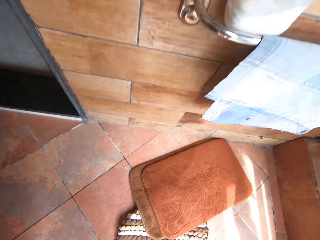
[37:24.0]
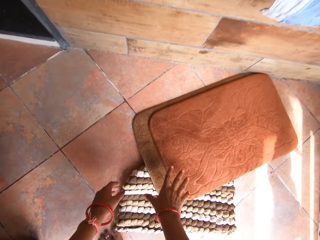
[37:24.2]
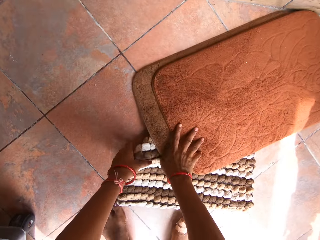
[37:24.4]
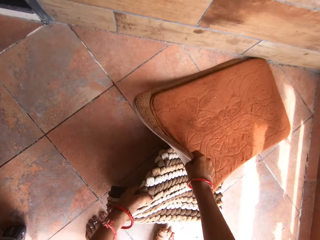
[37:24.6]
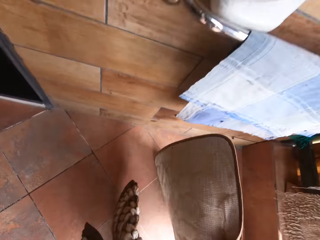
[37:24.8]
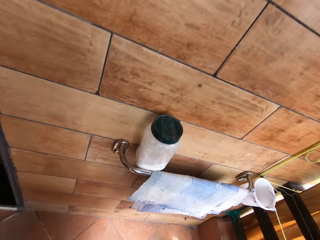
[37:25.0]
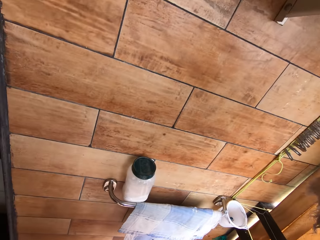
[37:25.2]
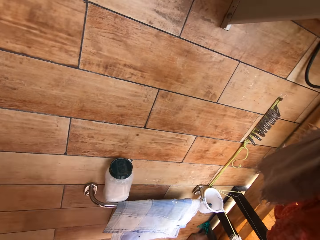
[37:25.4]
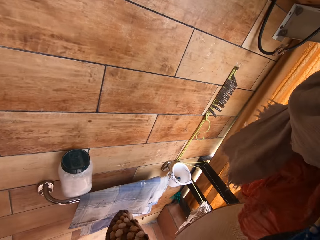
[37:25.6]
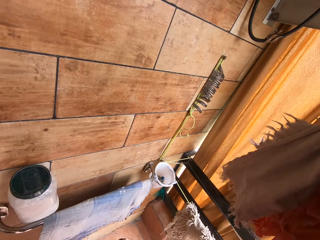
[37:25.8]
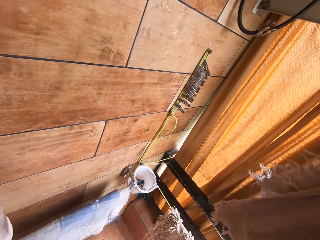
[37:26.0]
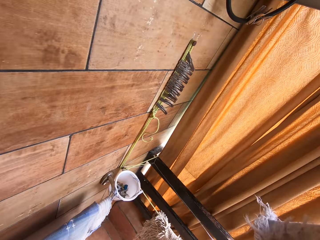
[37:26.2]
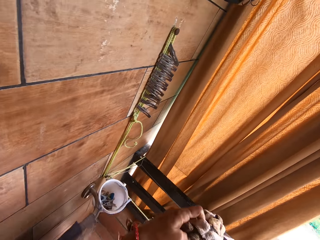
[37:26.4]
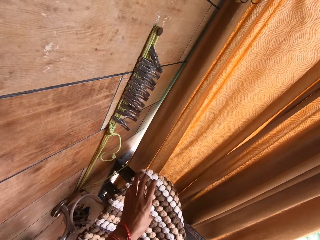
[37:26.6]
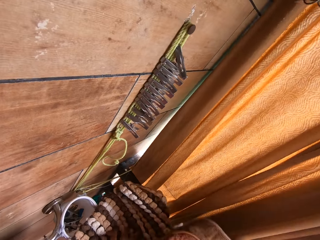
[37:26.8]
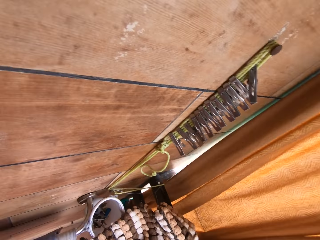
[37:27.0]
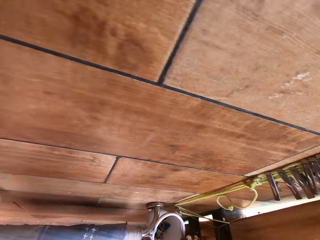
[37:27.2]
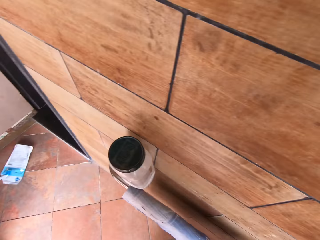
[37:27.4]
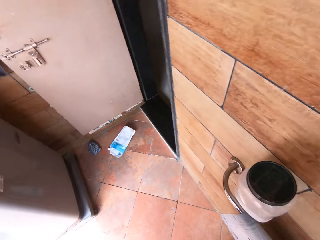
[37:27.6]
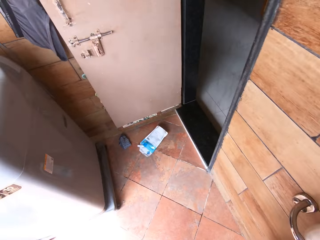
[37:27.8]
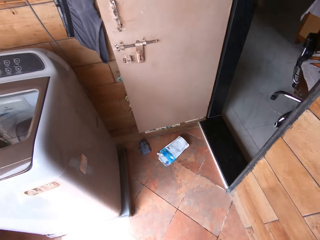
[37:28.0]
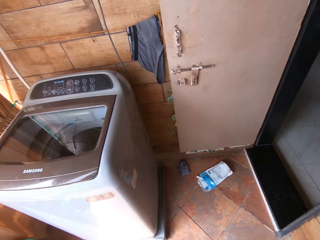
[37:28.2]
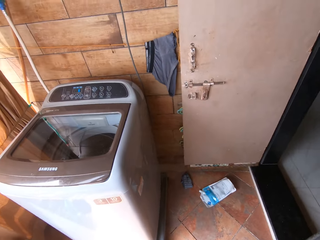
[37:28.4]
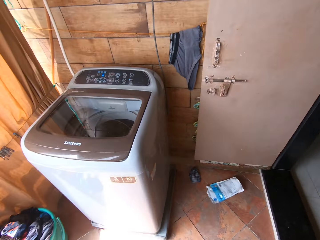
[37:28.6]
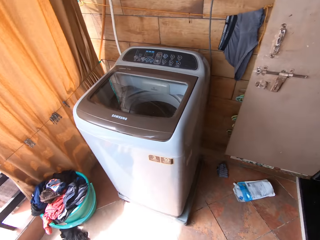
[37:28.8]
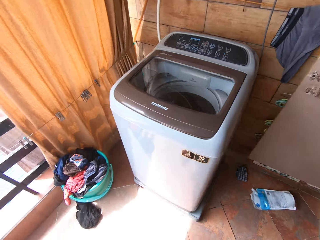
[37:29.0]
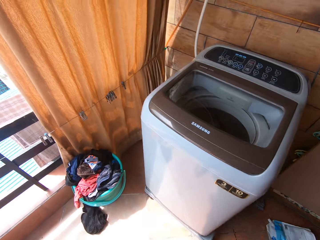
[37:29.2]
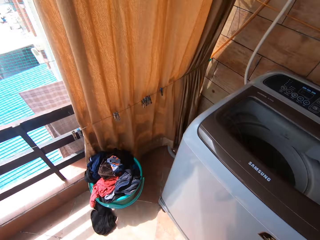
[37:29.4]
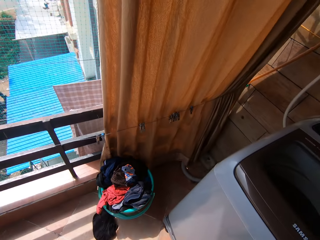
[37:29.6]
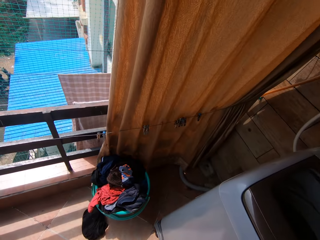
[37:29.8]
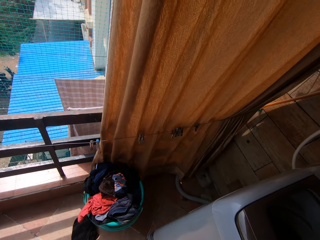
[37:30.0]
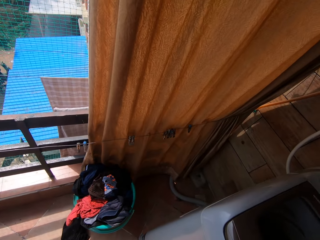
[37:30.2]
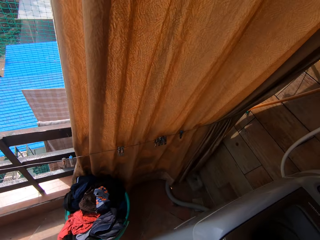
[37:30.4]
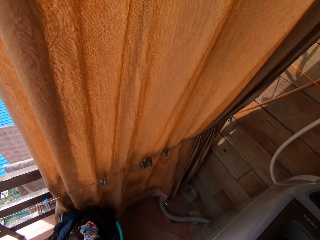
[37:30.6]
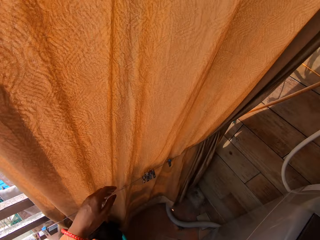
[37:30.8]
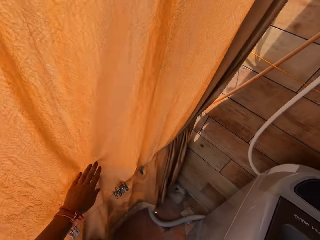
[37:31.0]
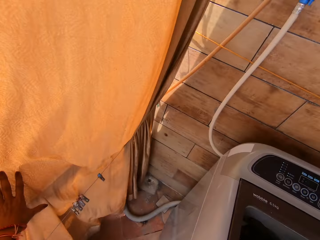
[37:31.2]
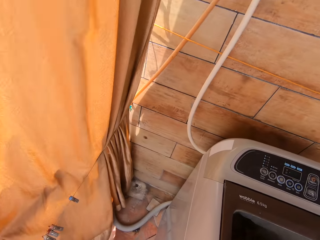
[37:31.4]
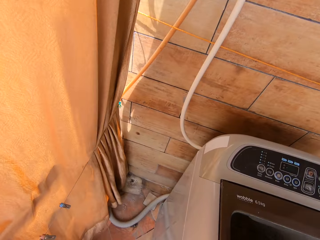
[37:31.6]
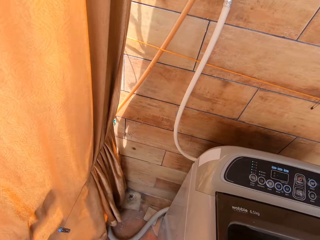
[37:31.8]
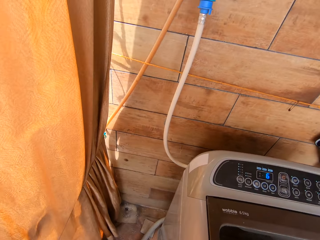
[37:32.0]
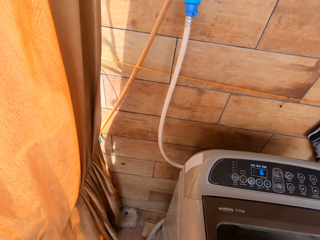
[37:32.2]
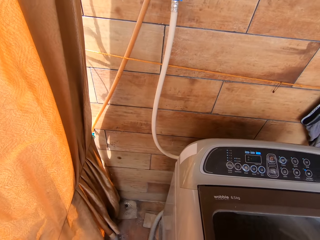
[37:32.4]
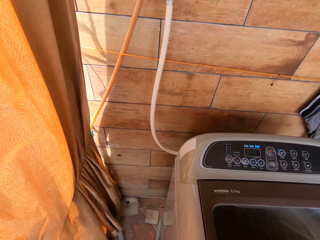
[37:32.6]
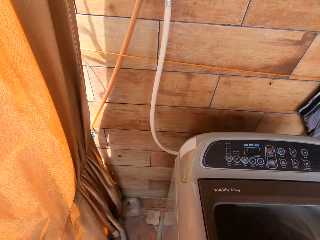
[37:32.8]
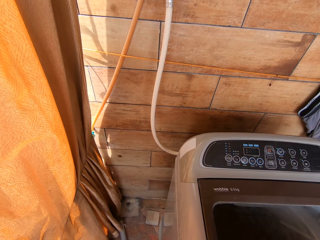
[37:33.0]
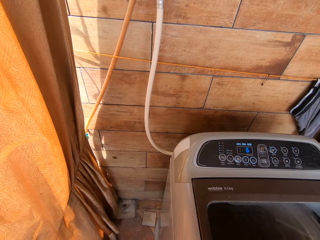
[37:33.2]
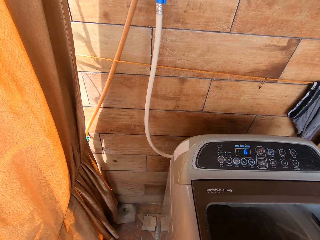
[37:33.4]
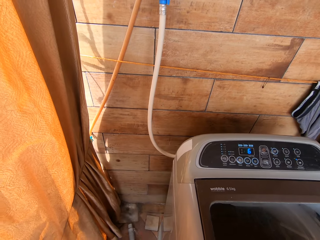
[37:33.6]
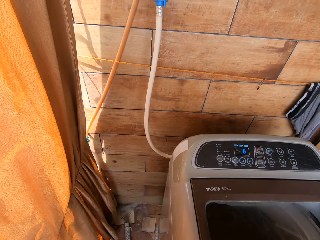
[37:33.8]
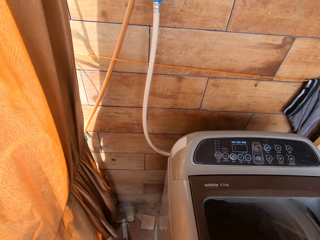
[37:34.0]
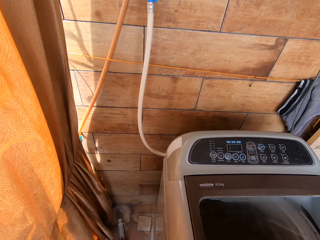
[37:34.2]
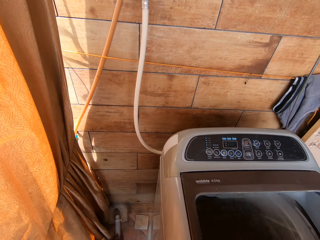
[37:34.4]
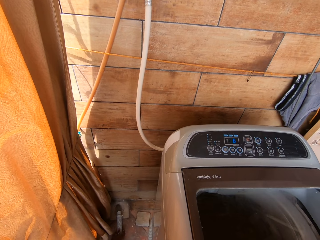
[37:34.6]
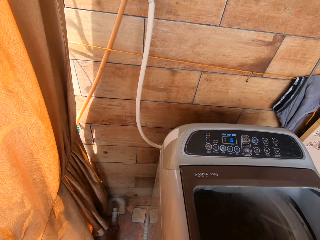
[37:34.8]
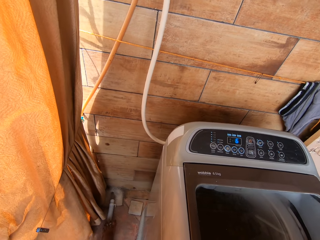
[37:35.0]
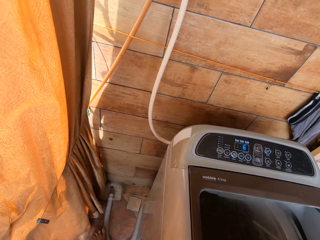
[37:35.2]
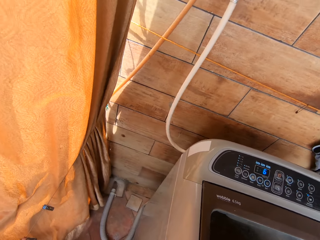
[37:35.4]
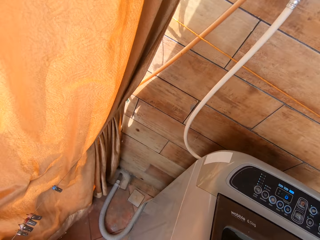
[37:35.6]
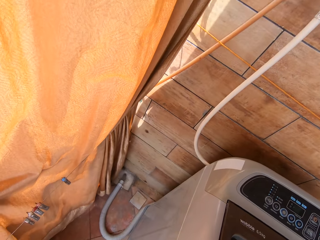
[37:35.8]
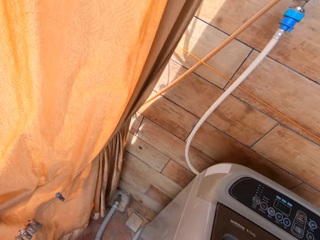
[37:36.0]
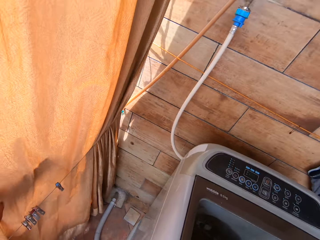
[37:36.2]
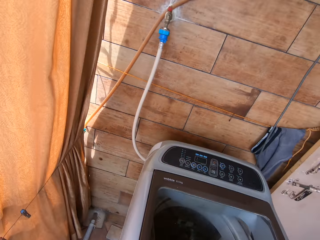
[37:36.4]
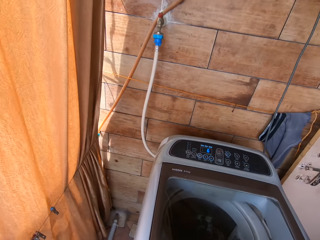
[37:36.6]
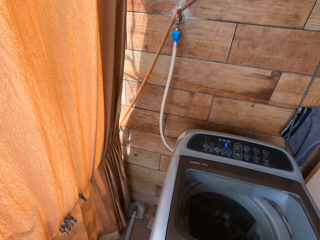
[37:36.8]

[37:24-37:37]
The camera wearer picks up two doormats from the floor with both hands. She drops the doormats on a rack with both hands. She looks around. She moves the curtain with her left hand. She moves the washing machine hose with her left foot.

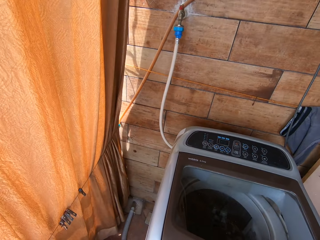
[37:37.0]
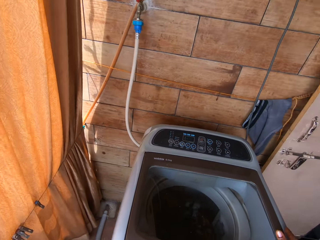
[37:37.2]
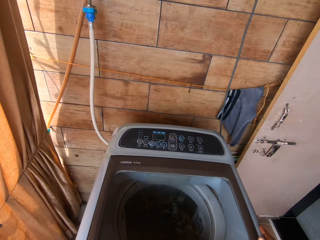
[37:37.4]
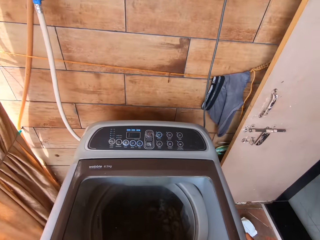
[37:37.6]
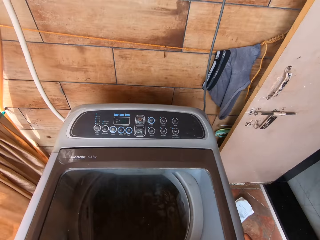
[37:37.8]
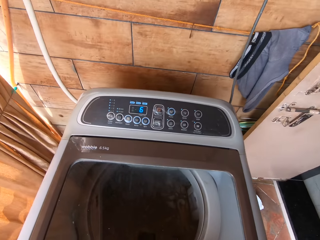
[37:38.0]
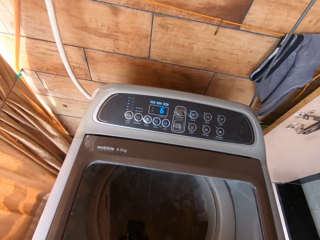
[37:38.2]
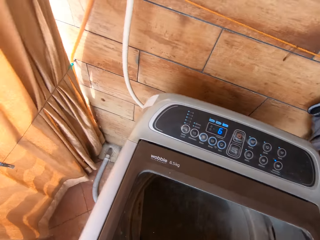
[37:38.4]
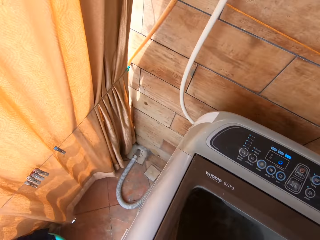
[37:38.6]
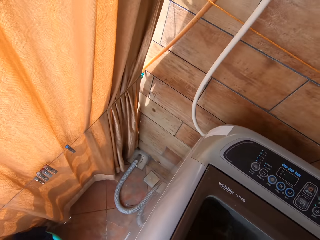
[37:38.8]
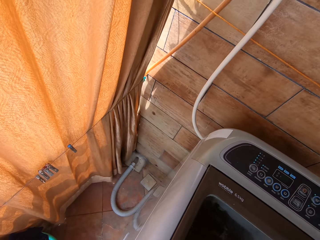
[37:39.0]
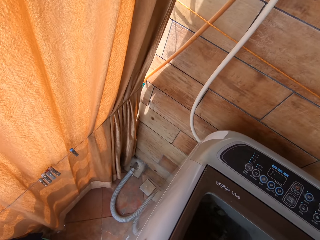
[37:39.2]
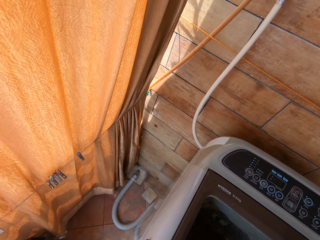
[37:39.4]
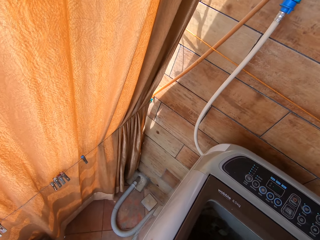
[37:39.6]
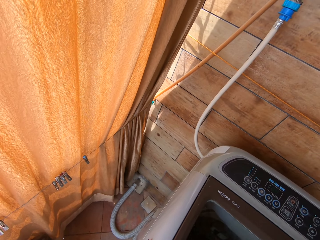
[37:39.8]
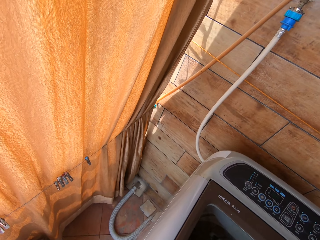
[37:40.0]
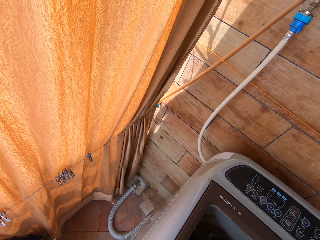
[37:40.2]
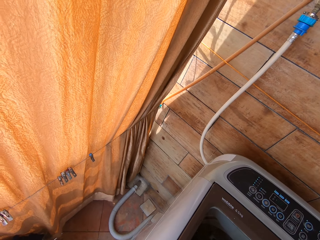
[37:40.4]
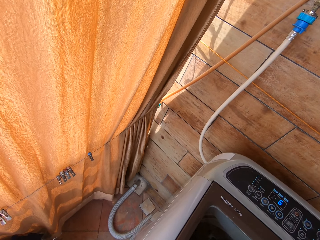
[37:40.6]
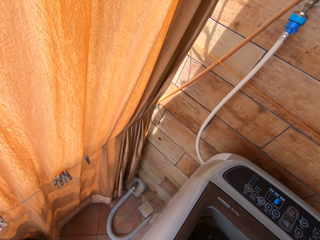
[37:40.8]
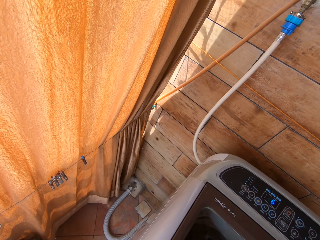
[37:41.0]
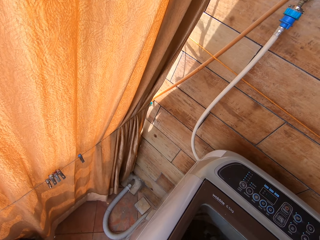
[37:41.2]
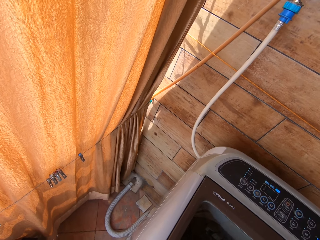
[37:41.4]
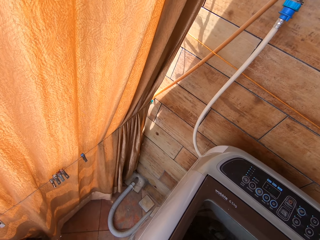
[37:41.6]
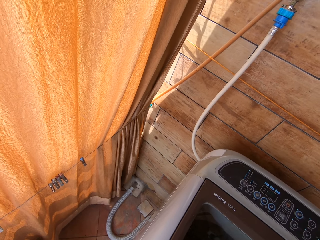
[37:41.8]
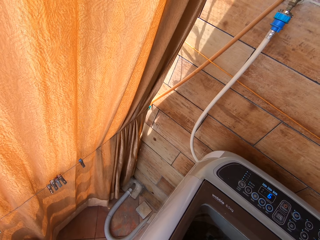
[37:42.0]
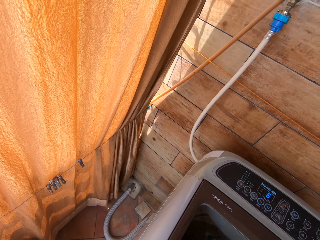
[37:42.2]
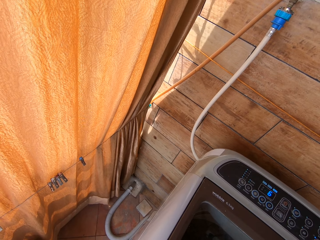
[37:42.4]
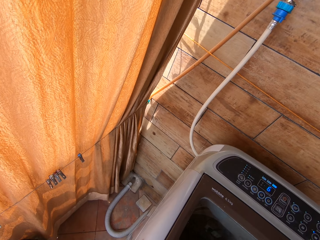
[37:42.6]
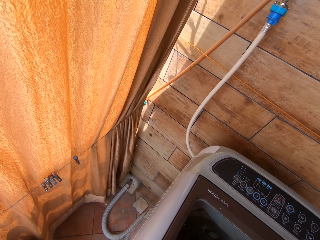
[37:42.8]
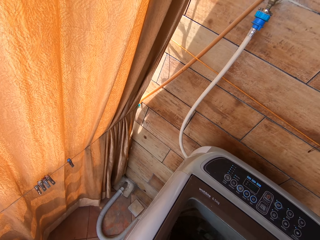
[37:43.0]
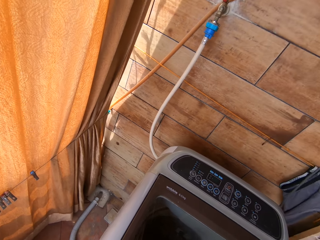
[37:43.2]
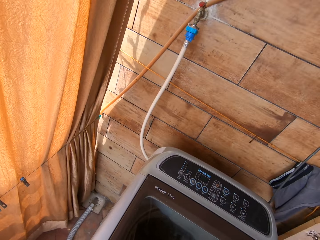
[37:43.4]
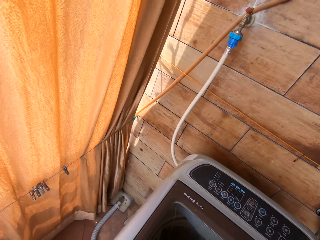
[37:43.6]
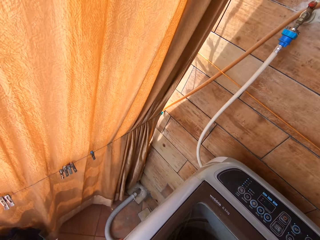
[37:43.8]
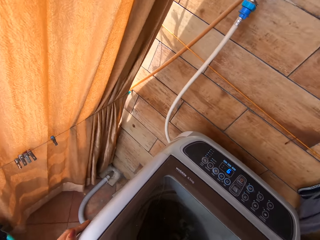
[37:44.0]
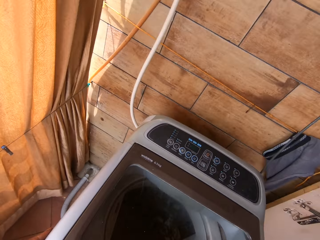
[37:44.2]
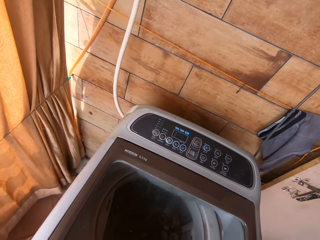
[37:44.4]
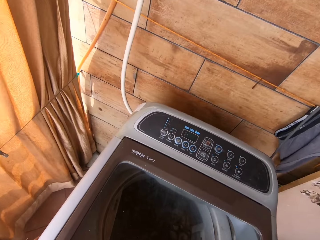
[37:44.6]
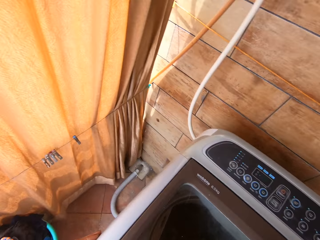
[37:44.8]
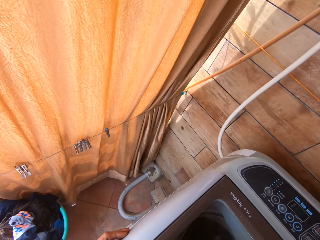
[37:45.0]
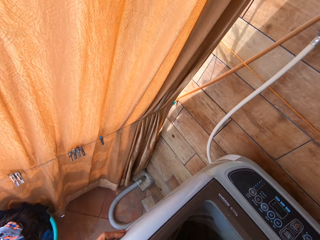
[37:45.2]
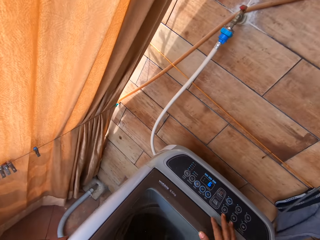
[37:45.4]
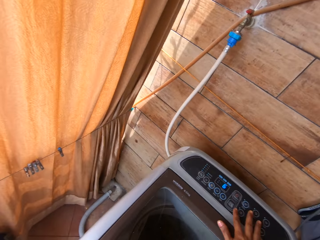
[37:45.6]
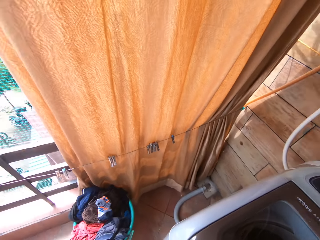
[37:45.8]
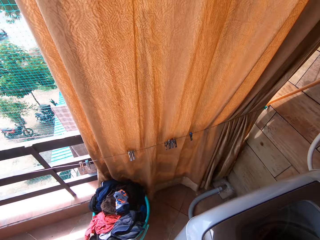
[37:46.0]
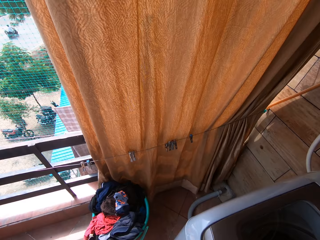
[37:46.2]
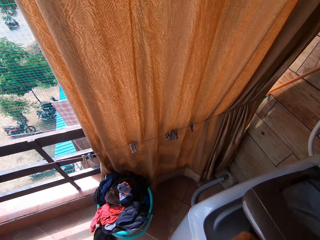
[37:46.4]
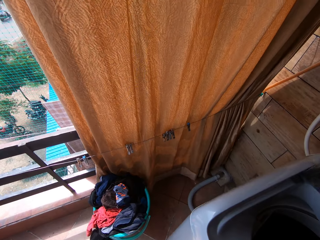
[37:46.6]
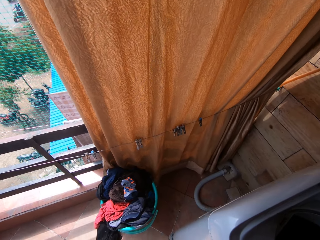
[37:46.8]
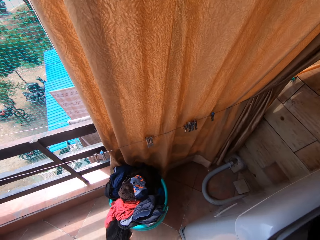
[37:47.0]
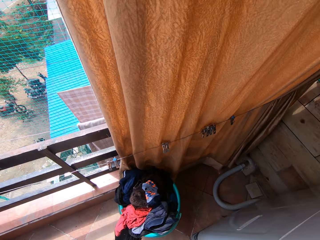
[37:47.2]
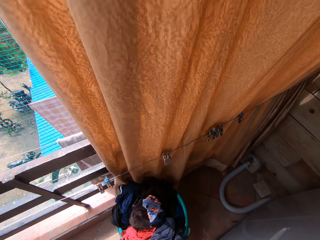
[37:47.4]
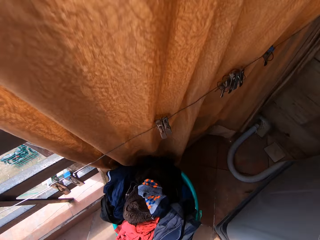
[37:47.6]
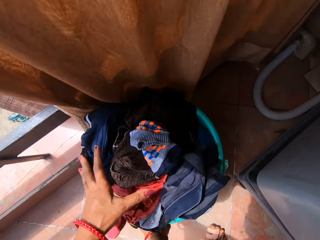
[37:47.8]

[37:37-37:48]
The camera wearer holds the washing machine with both hands. She opens the washing machine with her right hand.
